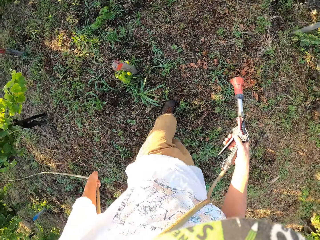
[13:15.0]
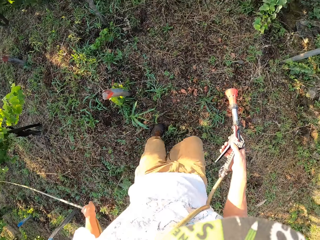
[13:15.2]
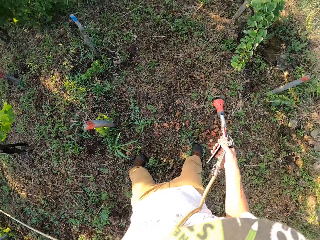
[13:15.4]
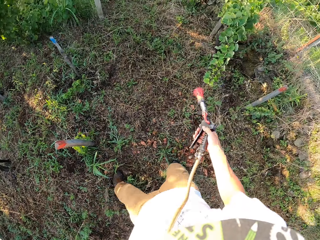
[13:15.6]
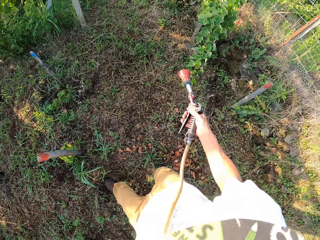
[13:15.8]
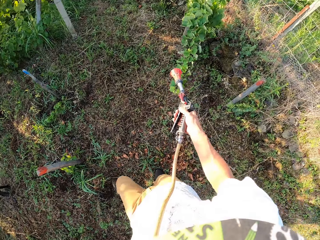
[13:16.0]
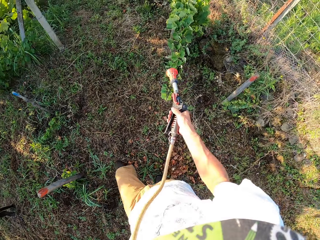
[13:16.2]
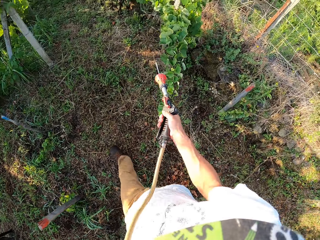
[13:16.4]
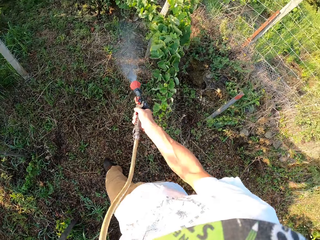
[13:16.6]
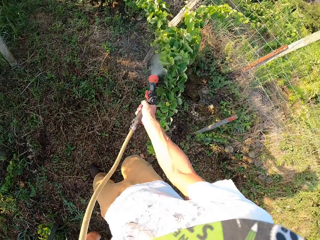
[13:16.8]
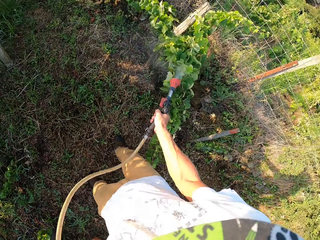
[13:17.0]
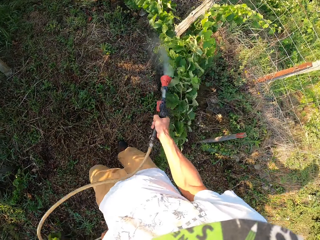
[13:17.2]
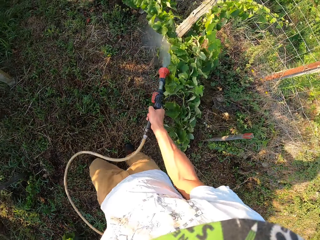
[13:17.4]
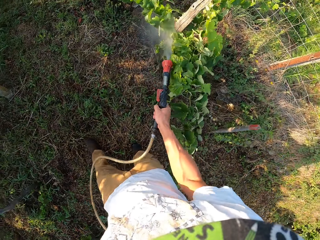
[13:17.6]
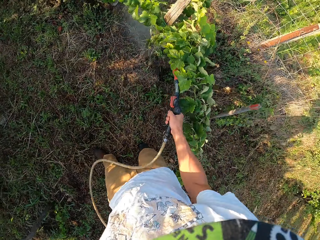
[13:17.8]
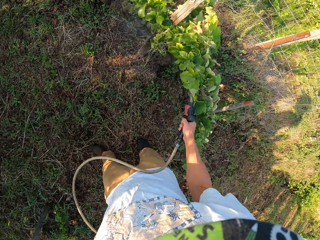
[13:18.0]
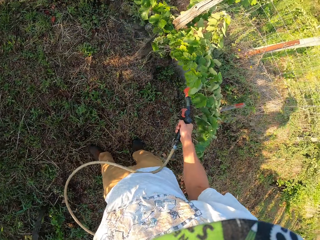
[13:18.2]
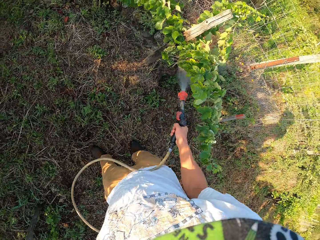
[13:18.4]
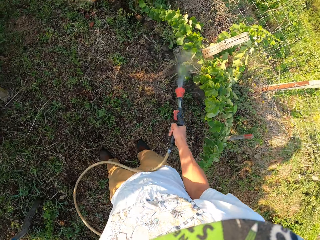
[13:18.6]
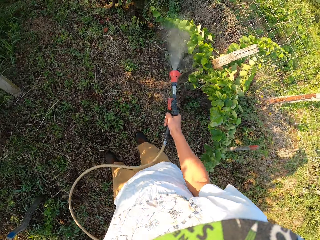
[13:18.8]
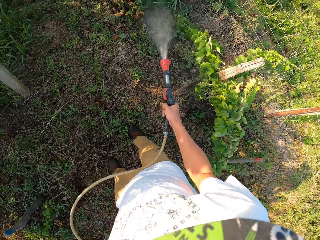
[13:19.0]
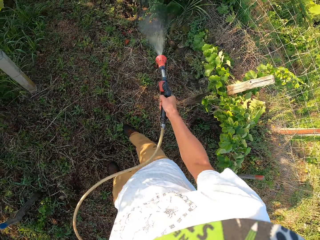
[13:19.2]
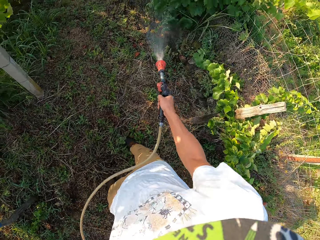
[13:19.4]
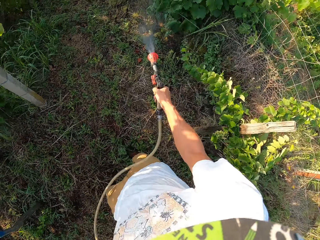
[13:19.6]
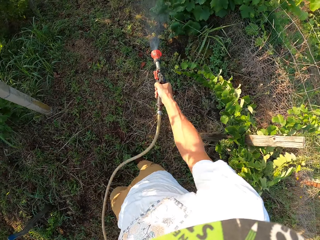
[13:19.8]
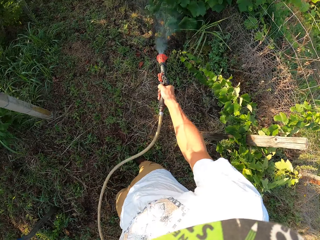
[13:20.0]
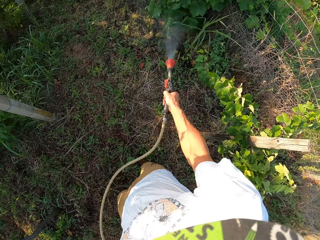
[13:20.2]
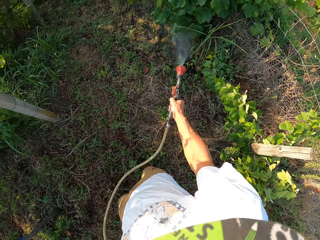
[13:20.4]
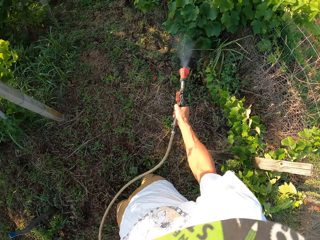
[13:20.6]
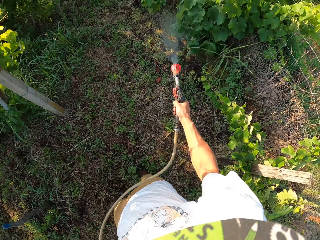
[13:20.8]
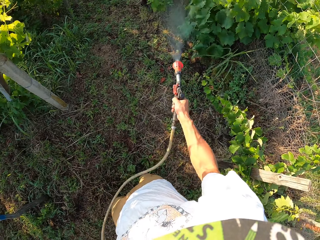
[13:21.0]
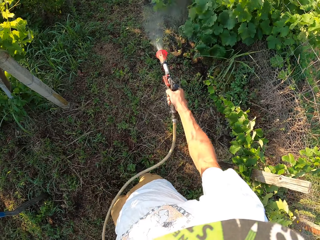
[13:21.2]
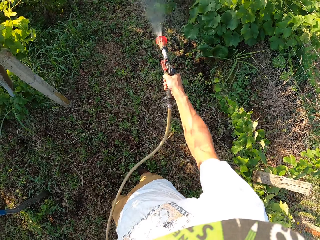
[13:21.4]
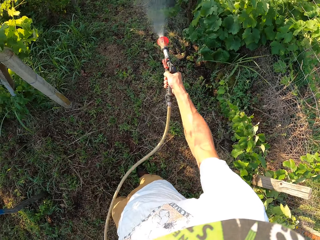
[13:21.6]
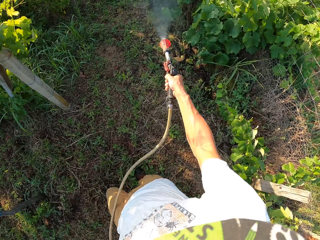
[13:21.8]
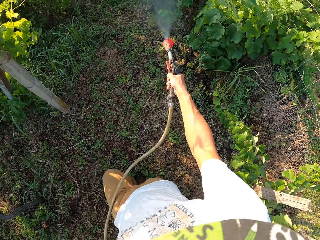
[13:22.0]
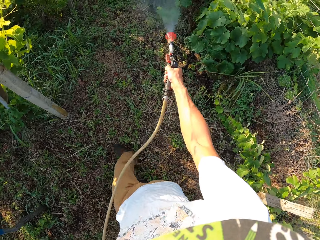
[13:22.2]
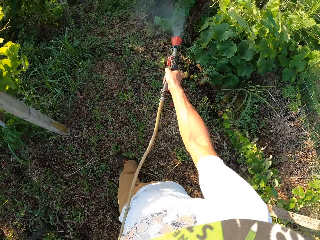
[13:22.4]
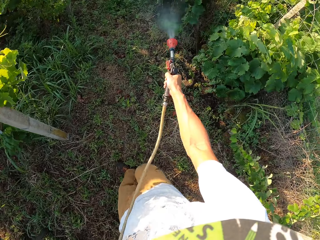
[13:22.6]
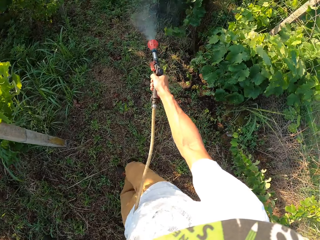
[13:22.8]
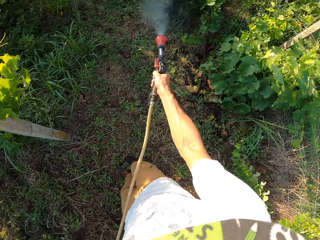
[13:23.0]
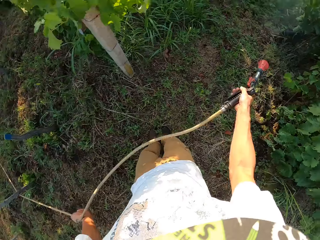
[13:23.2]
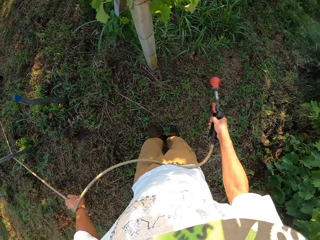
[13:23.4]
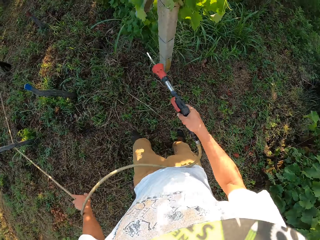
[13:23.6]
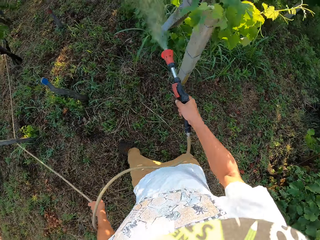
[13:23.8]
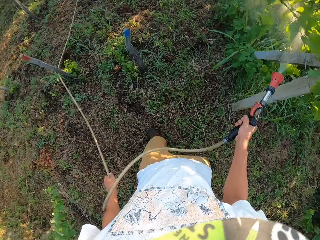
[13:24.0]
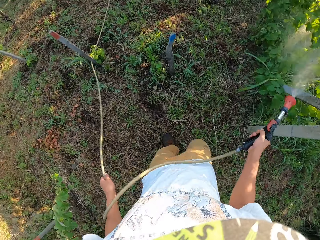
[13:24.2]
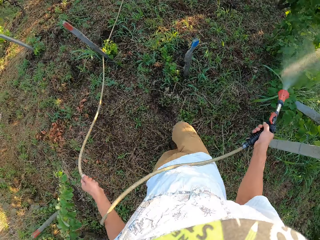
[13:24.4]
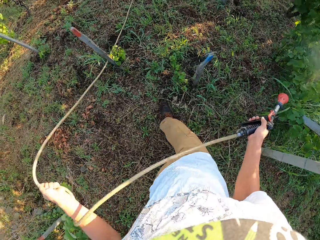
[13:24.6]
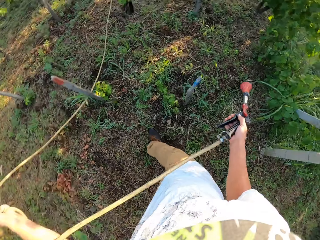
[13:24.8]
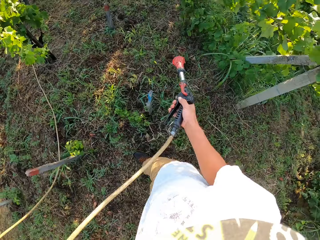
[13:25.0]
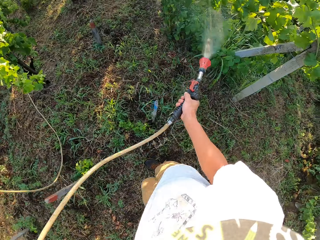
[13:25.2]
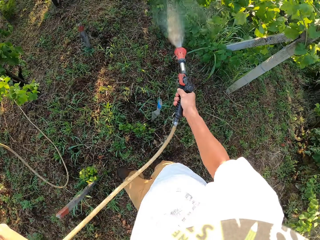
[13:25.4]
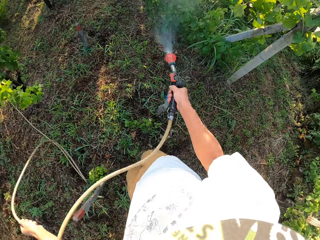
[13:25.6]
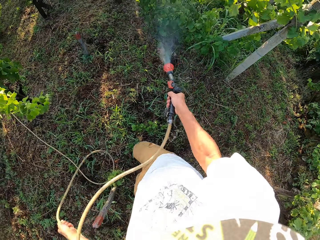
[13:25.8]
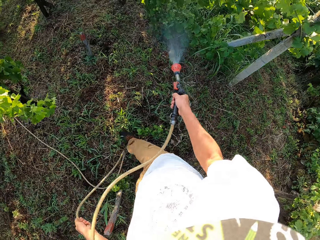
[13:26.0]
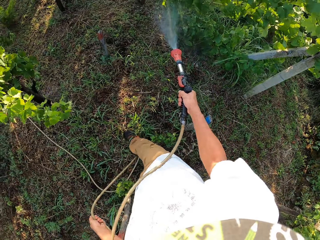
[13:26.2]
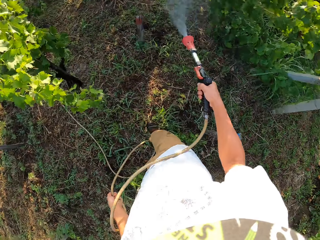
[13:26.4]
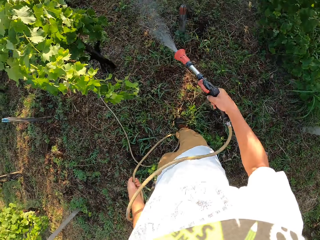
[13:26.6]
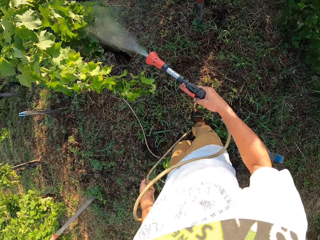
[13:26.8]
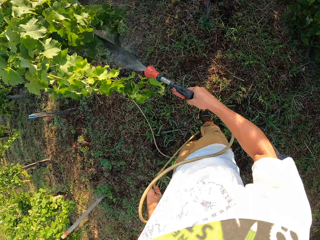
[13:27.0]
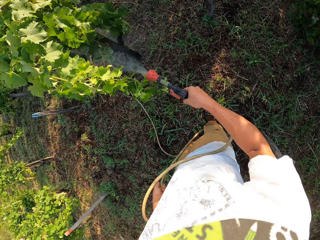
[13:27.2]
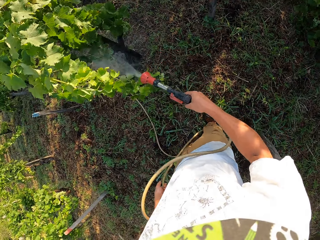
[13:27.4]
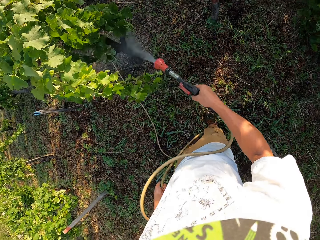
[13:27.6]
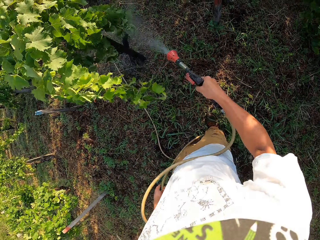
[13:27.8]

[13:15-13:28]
The camera wearer walks around the garden. They switch on the water spray gun. They switch off the water spray gun. They switch on the water spray gun. They pull the hose forward a bit. They switch off the water spray gun. They switch on the water spray gun.

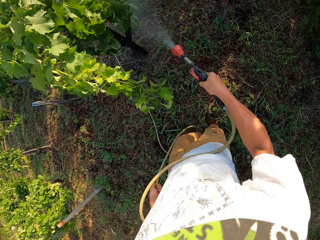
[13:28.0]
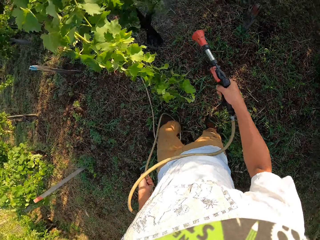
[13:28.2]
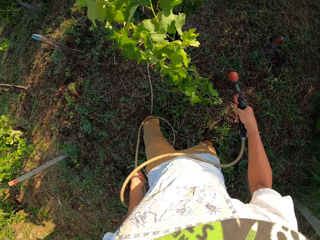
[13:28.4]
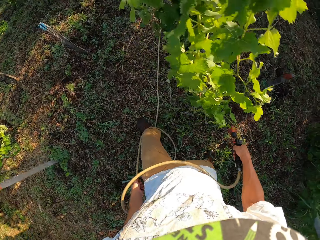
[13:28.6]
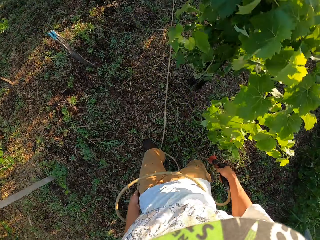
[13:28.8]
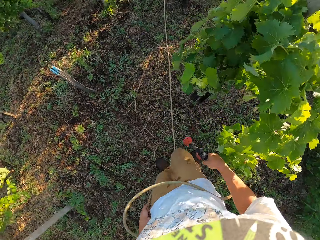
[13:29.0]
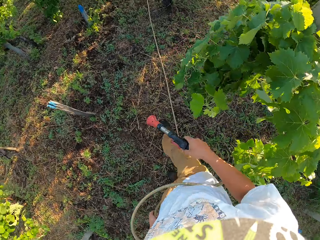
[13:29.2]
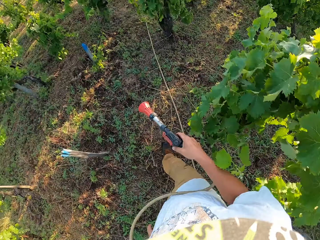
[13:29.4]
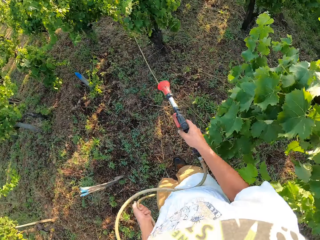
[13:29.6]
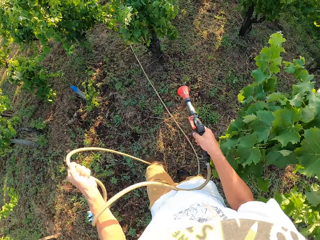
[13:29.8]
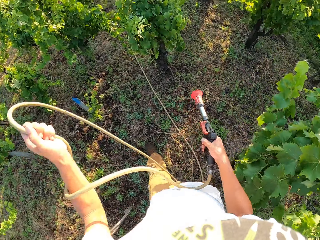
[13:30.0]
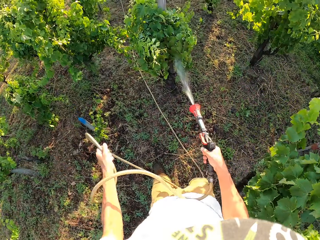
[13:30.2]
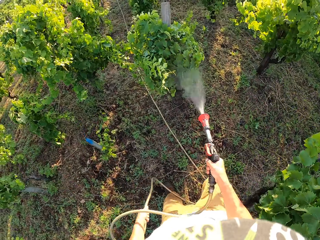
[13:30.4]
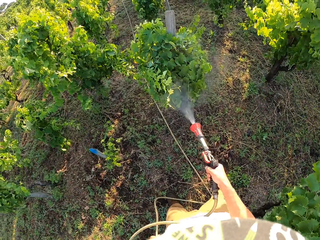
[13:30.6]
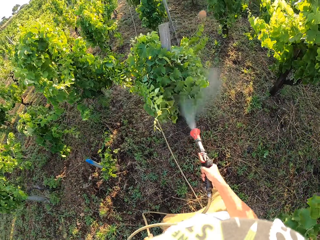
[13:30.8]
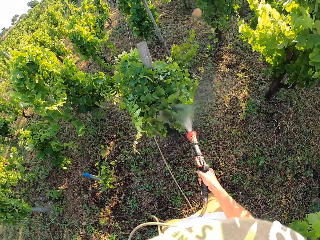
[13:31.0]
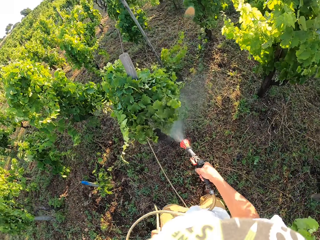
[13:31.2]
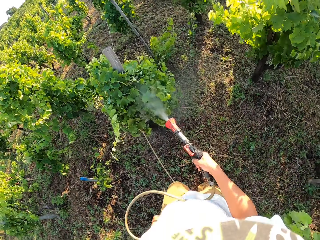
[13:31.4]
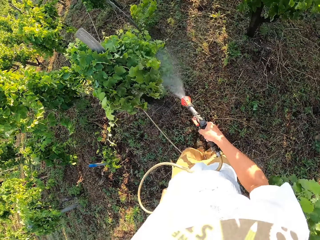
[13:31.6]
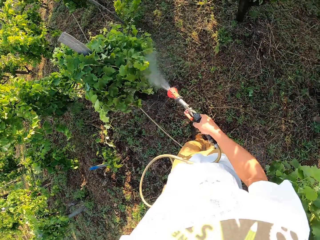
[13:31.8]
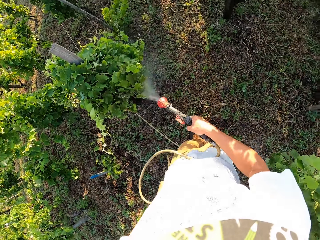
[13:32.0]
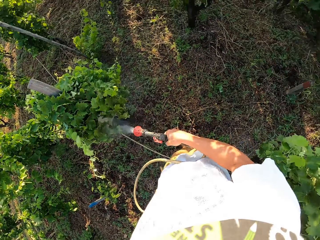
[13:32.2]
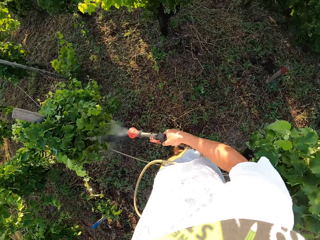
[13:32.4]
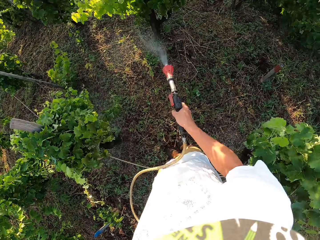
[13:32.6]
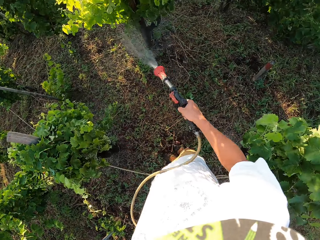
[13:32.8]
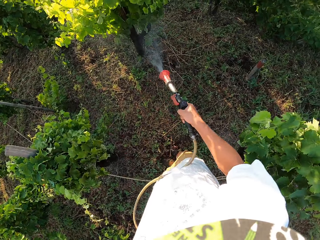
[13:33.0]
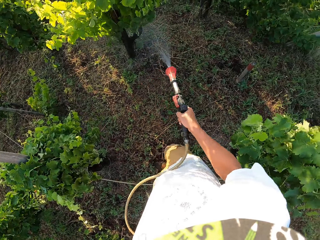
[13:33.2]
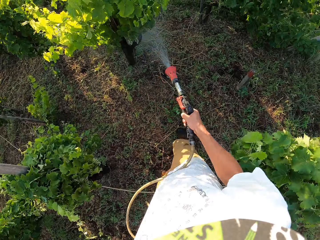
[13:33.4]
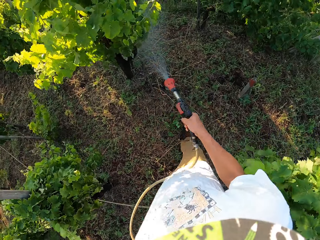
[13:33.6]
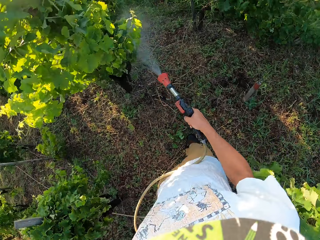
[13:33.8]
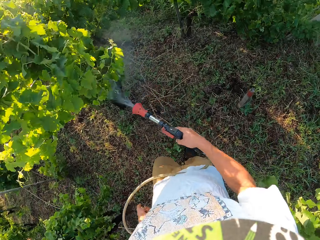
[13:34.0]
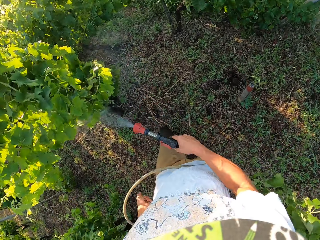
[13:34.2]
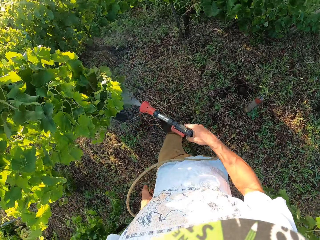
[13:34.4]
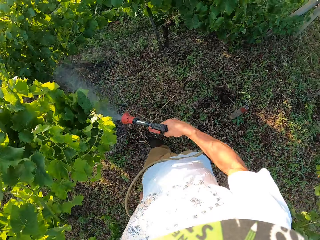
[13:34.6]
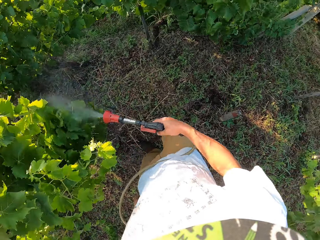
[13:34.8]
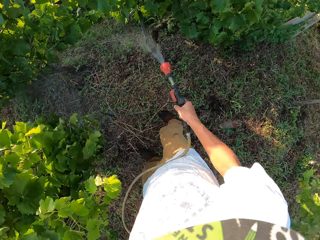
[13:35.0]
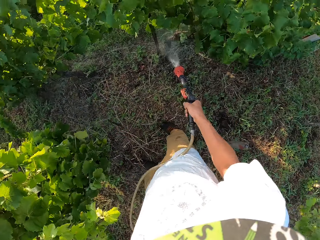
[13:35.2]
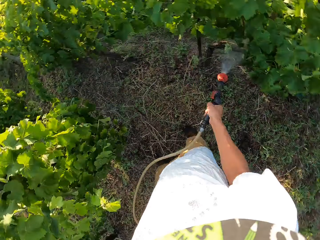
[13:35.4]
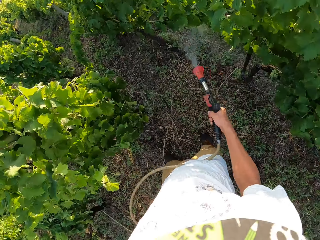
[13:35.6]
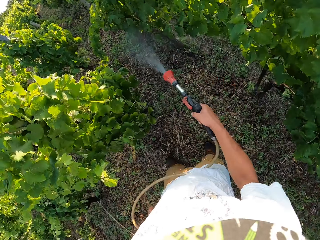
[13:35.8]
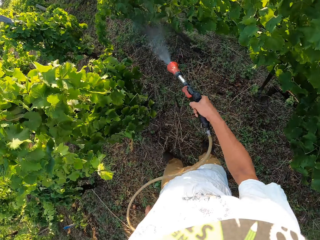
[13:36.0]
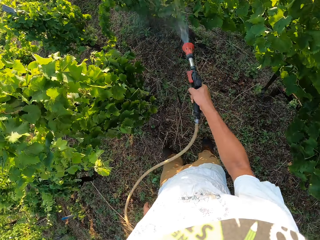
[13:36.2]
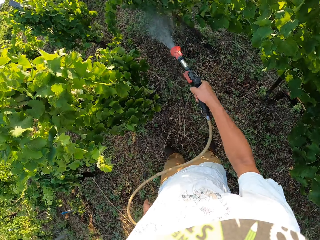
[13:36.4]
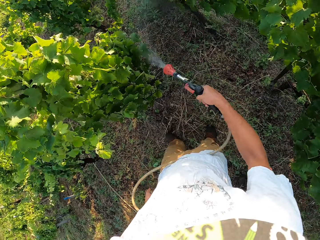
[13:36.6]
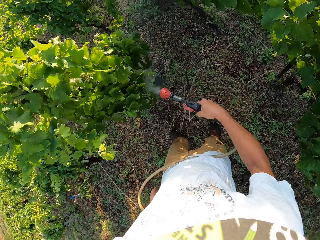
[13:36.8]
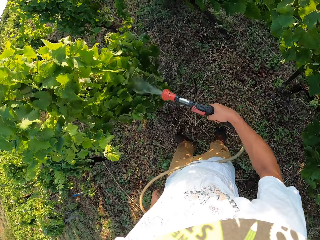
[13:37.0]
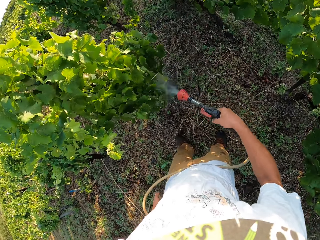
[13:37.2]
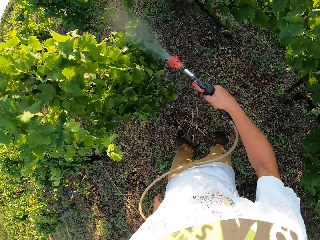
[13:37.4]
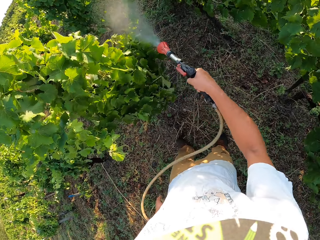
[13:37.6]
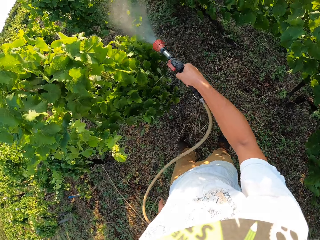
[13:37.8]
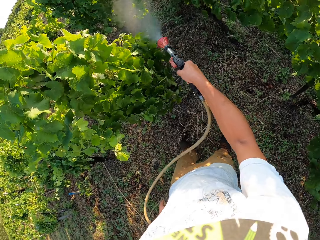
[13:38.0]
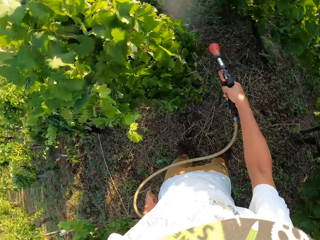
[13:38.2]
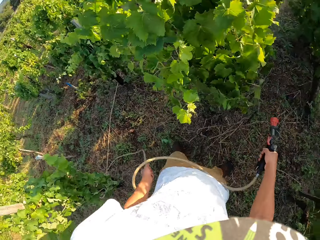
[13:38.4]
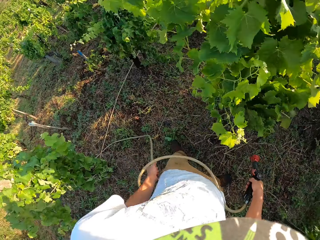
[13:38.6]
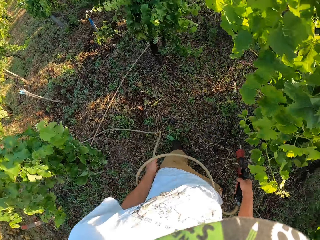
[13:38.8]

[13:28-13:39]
The camera wearer switches off the water spray gun. They pull the hose forward a bit. They switch on the water spray gun. They switch off the water spray gun.
